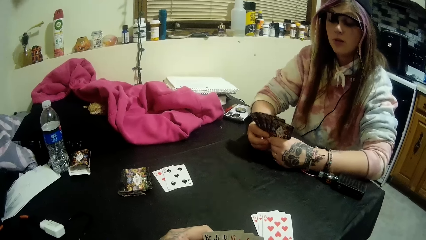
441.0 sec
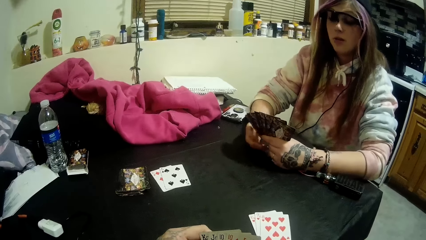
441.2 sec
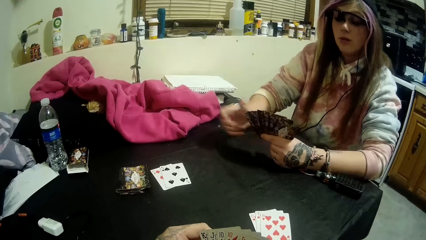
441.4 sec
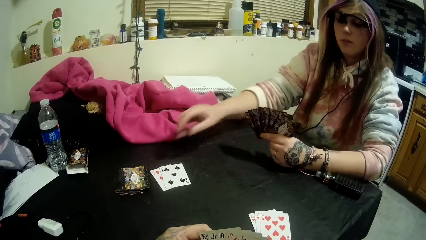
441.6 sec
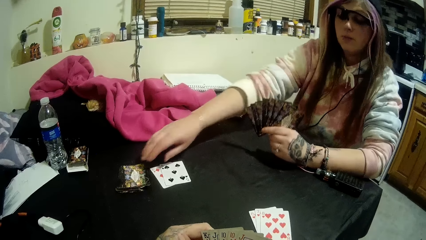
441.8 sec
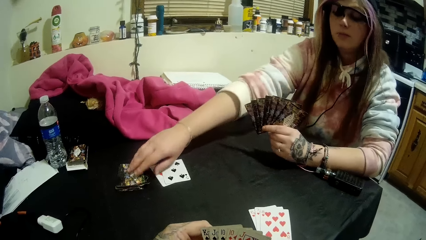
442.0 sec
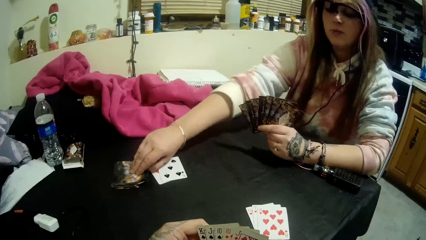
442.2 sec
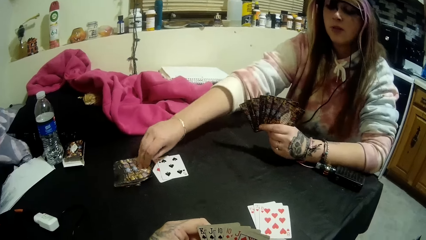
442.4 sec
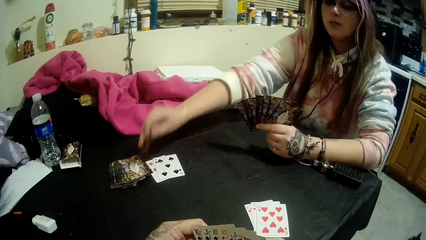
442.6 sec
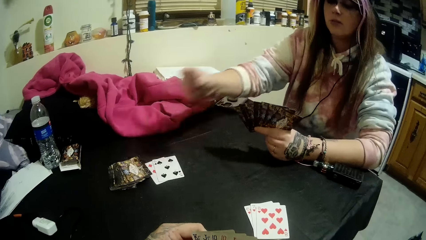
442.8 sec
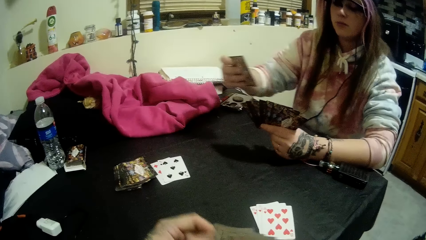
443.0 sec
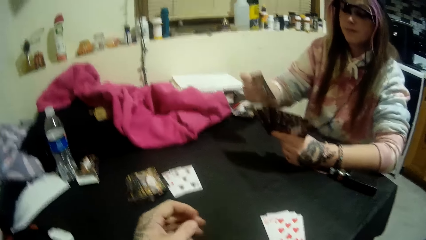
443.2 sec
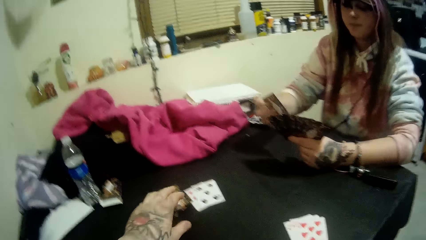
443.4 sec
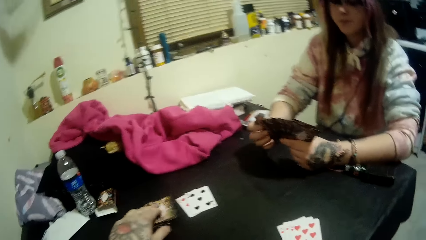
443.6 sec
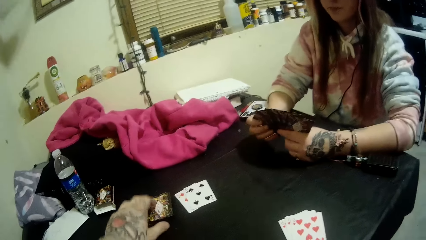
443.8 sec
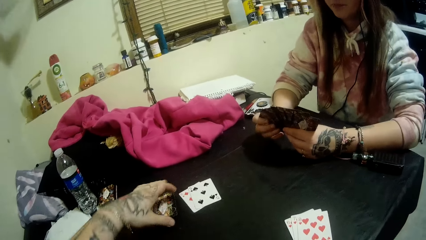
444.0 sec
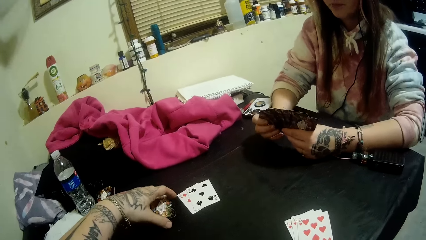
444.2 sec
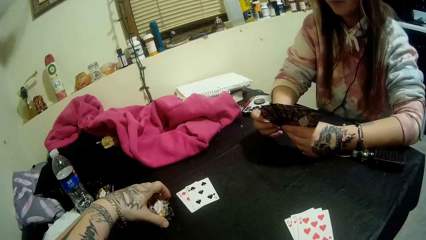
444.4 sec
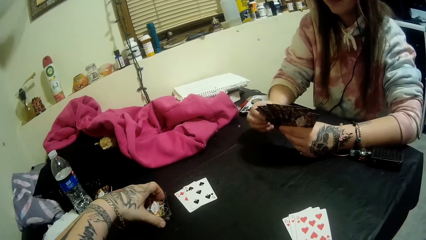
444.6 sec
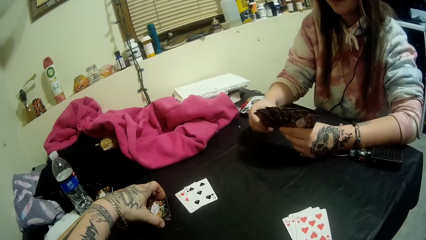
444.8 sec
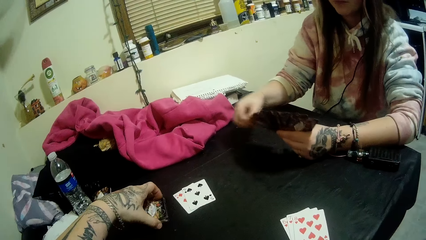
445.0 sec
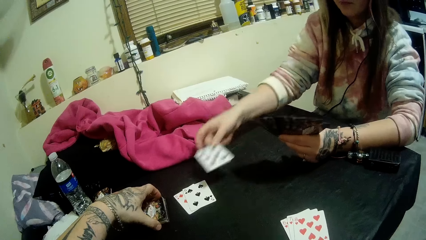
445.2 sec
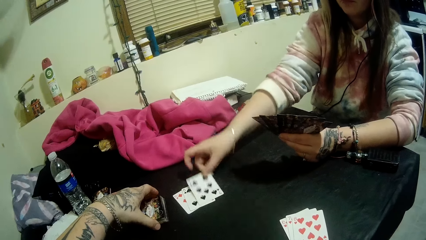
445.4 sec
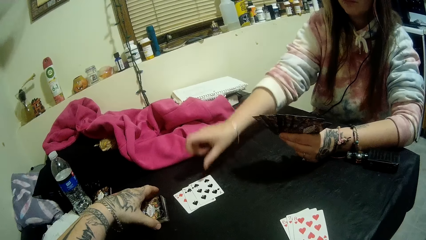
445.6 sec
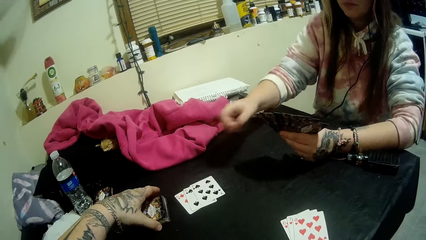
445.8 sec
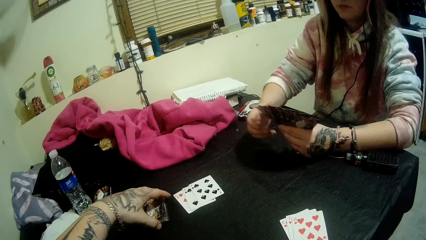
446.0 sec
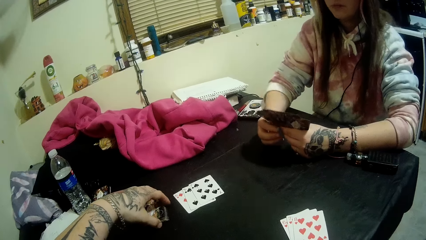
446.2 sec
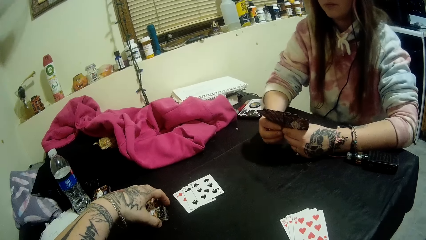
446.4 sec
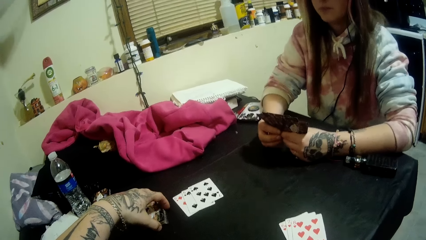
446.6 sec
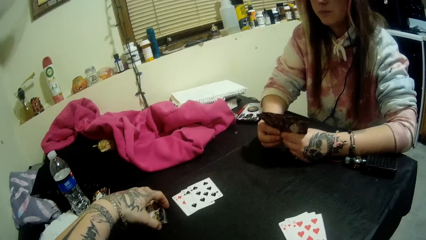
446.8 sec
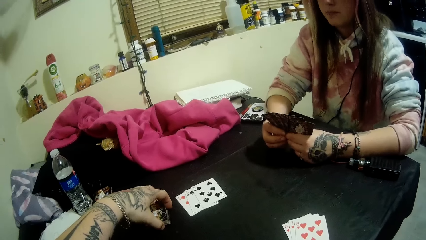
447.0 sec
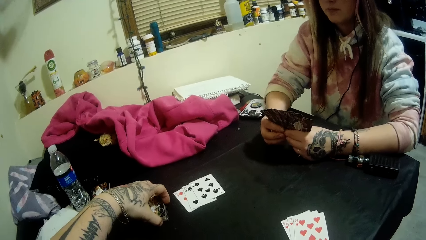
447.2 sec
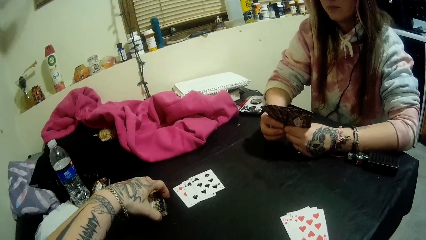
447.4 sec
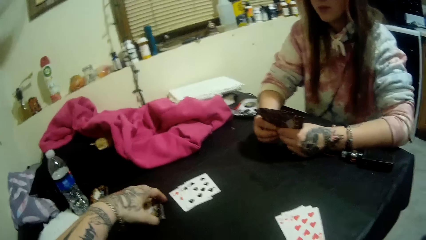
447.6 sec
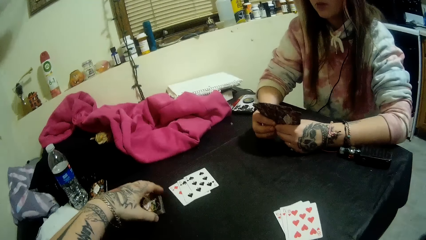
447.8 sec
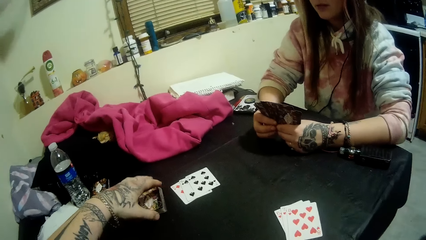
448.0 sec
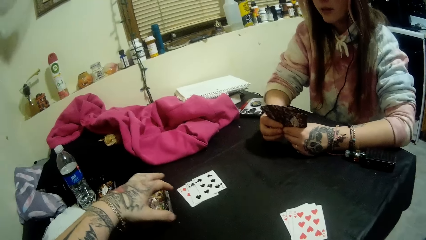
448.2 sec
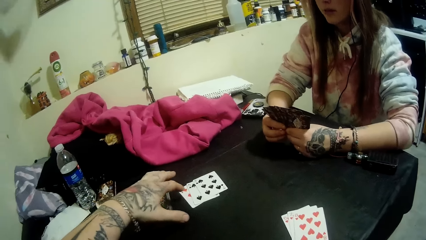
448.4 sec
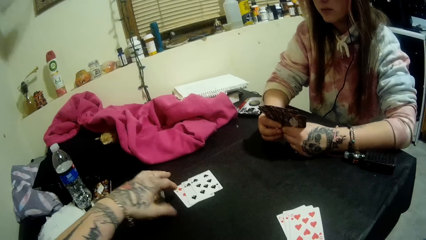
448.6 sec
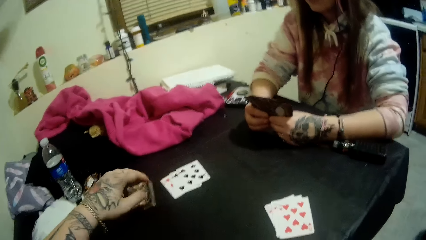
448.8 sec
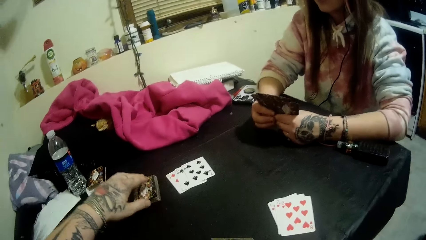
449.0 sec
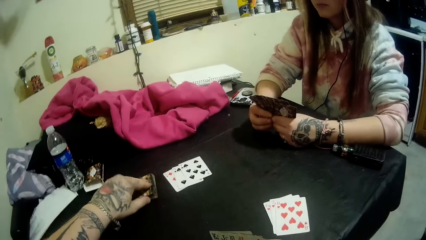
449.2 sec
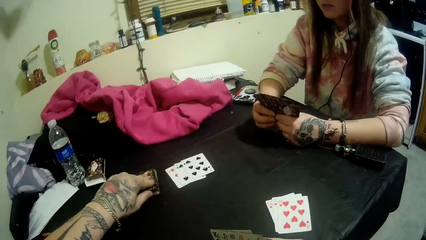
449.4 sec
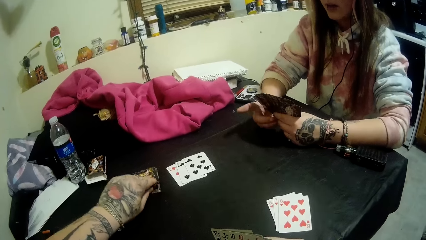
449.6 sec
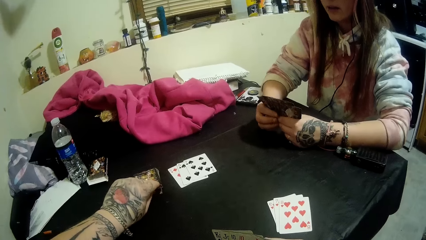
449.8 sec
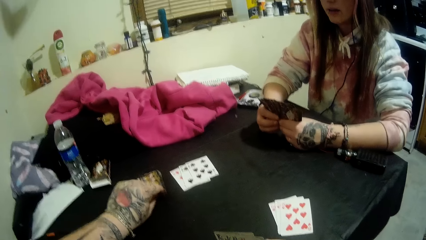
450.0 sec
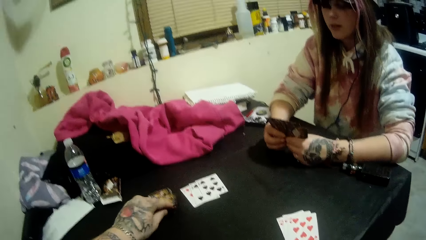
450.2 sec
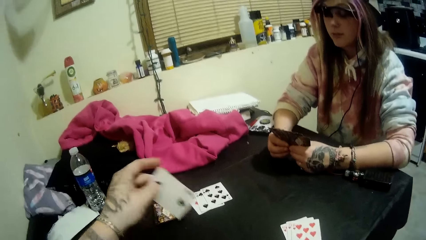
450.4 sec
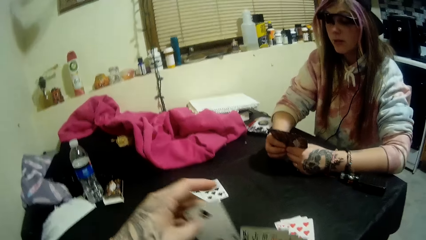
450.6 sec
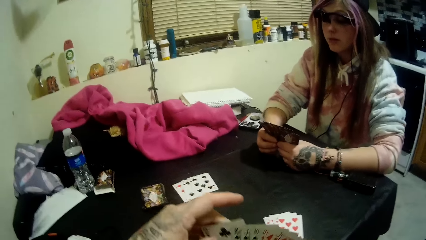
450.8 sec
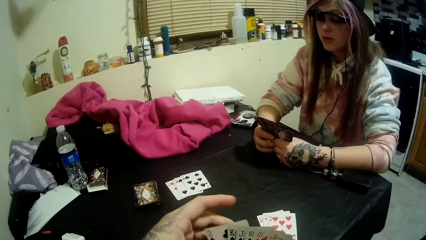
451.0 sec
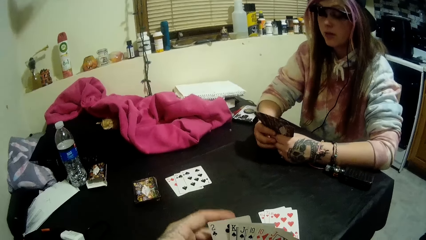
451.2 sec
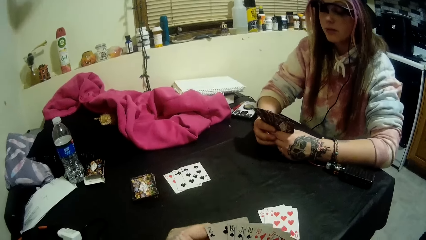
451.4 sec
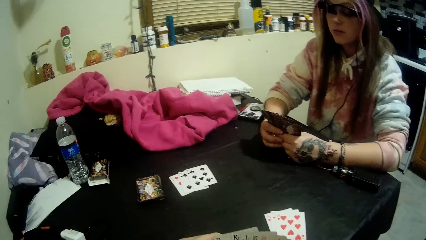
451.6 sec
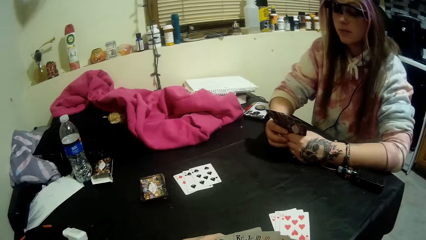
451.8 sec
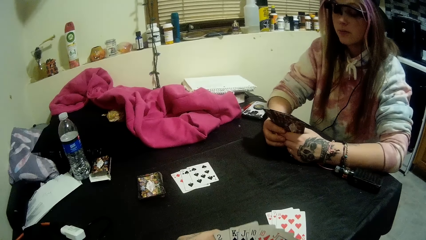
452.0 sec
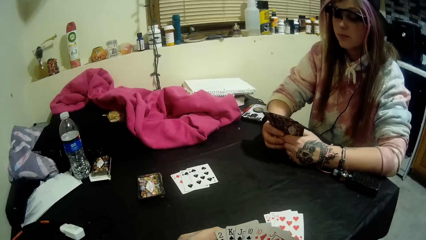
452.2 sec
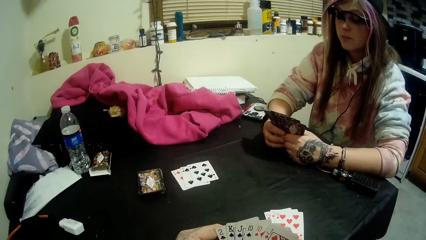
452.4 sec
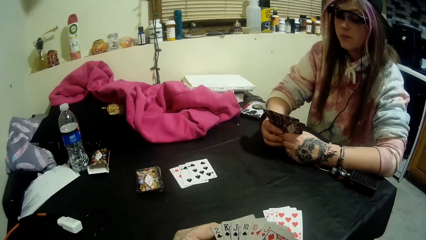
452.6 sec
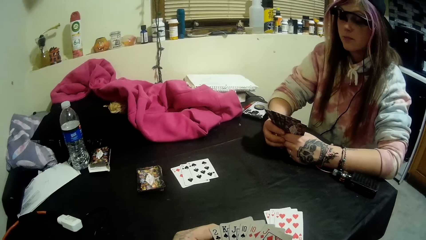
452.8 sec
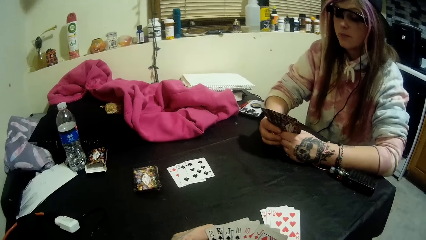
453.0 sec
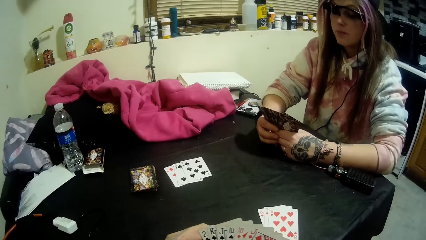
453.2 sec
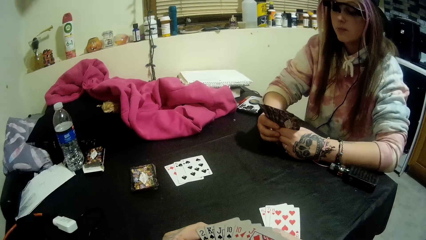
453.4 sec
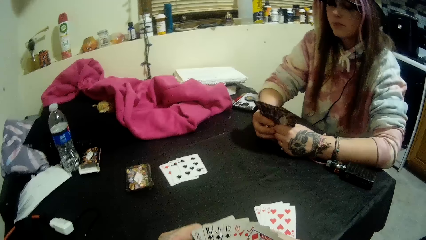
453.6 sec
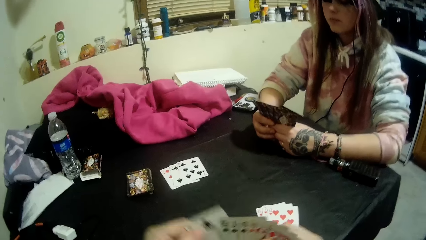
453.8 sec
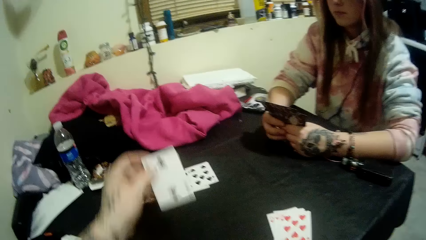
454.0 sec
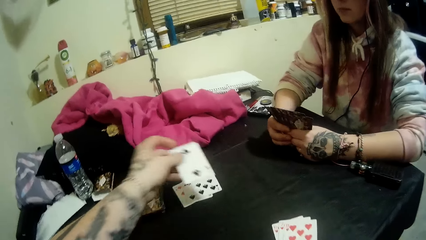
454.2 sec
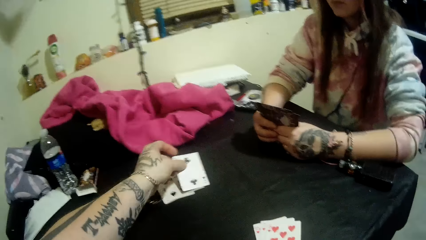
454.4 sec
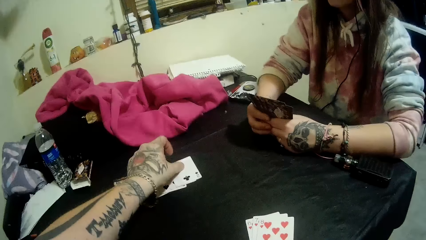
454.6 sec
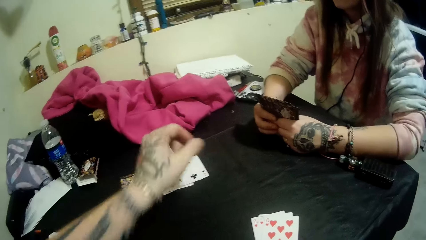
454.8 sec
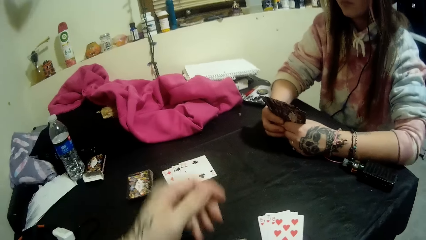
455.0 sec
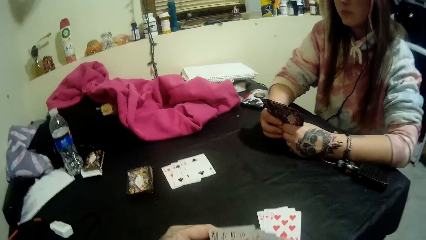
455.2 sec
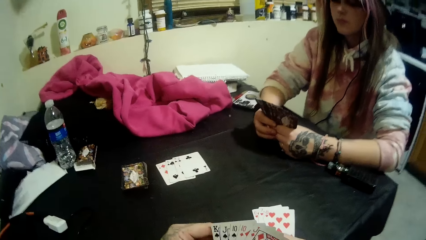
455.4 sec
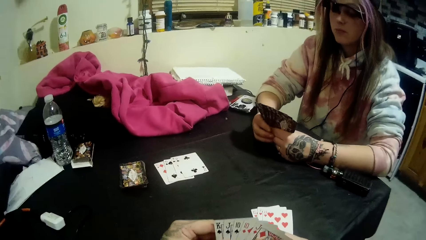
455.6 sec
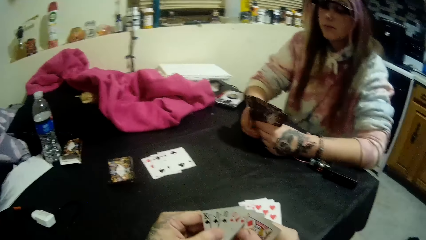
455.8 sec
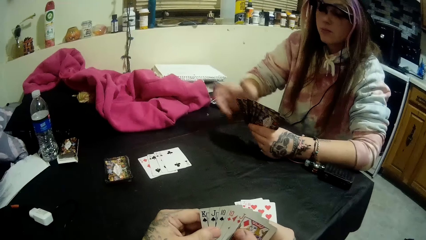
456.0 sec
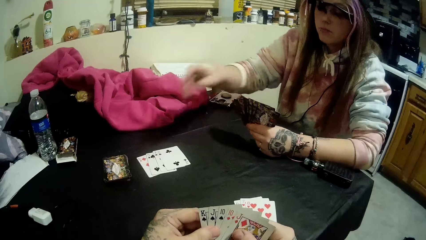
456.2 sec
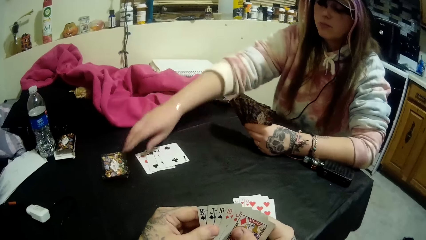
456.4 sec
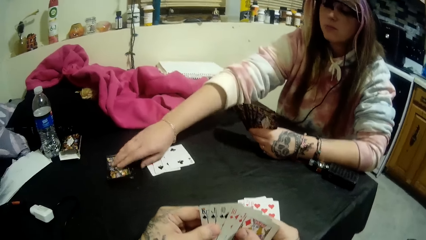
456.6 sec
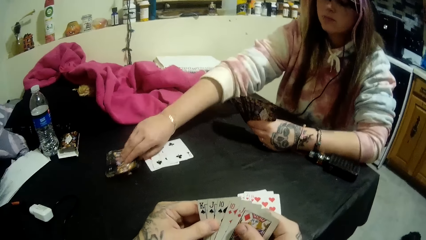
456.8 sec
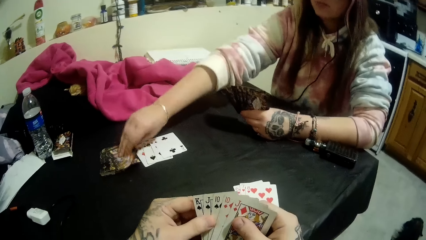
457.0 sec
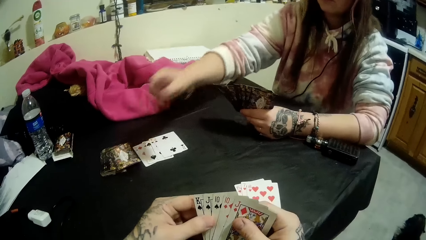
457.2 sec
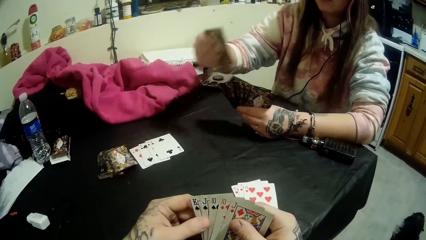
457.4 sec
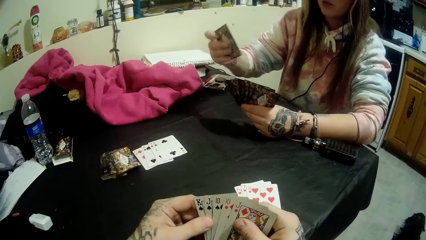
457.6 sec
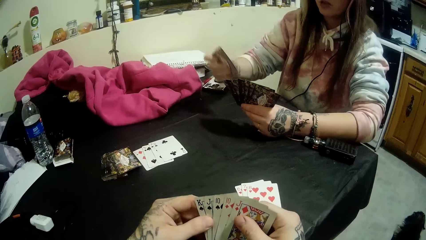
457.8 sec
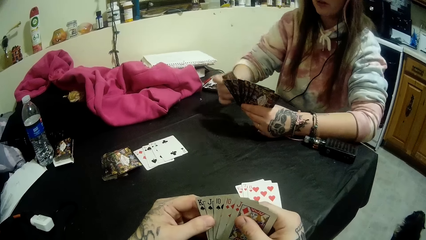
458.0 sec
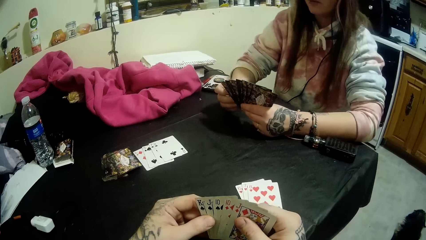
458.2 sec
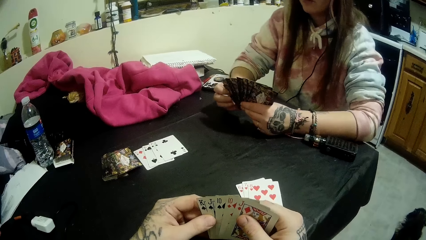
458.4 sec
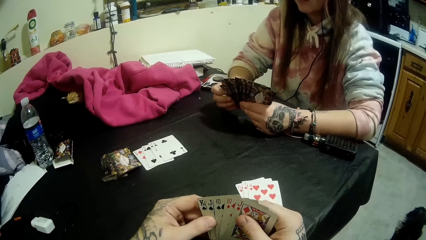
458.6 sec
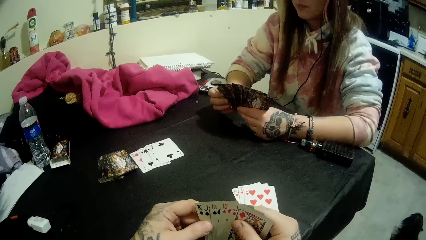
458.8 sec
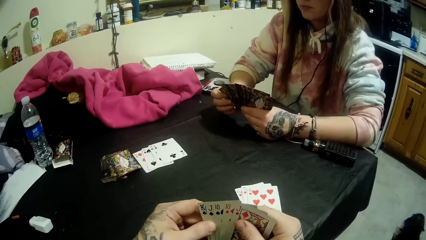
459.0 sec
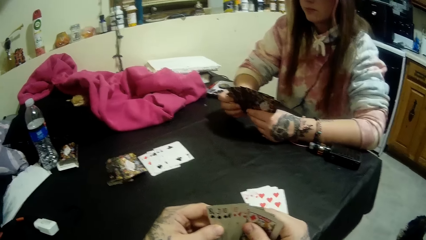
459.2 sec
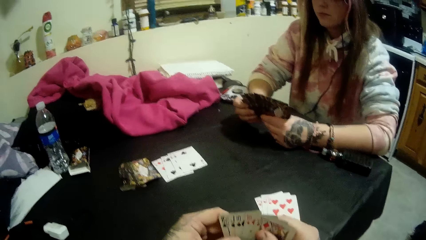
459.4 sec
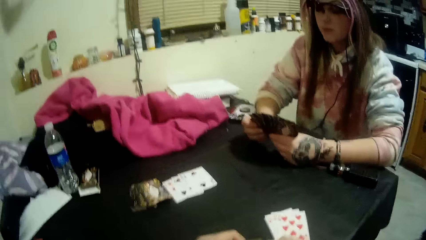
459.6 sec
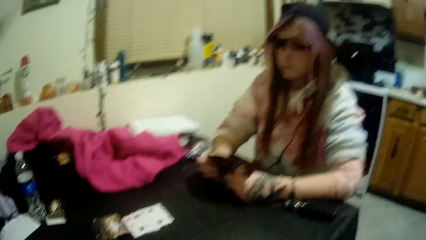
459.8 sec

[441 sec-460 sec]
The woman picks up a card from the table with her right hand. The camera wearer adjusts the pack of cards on the table with his left hand. He touches the cards on the table. The woman plays a card on the table with her right hand. The camera wearer picks up a card from the table with his left hand. He stares at the cards on the hands. He plays a card on the table with his left hand. The woman picks up a card from the table with her right hand. The camera wearer stares at the cards on the hands.
